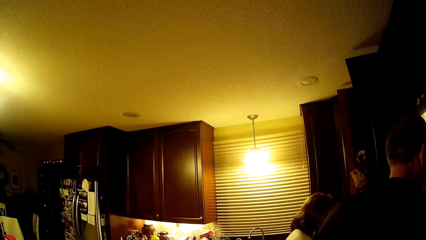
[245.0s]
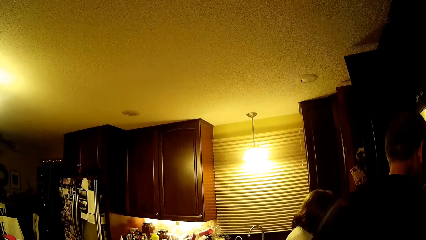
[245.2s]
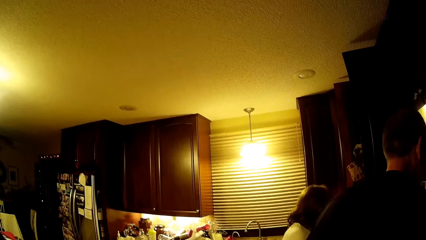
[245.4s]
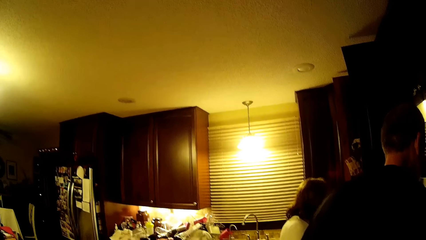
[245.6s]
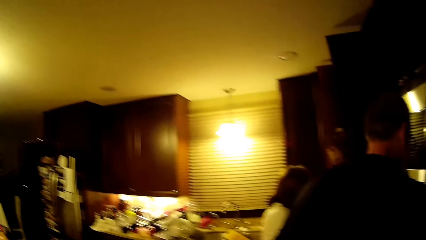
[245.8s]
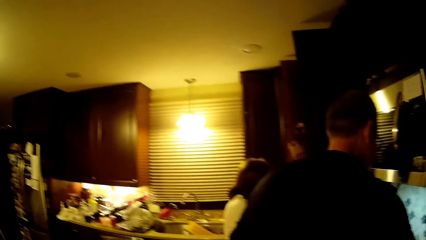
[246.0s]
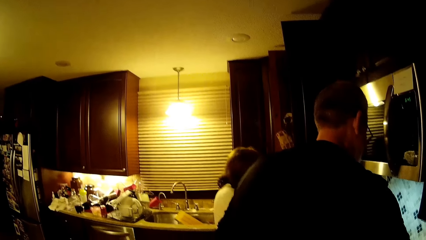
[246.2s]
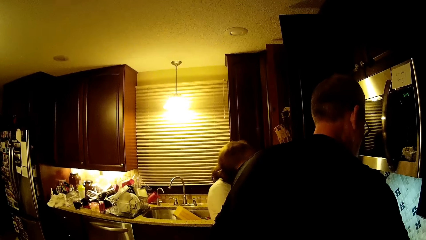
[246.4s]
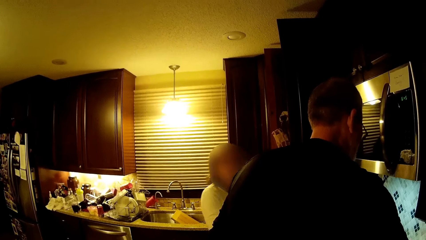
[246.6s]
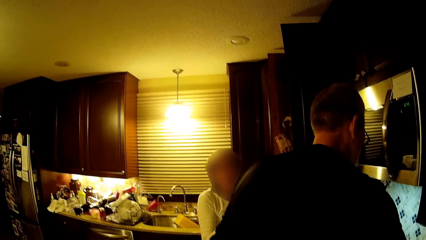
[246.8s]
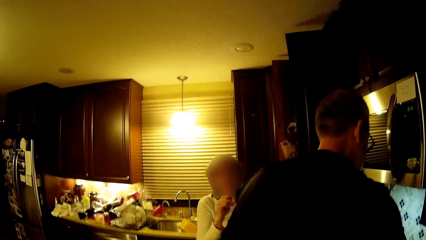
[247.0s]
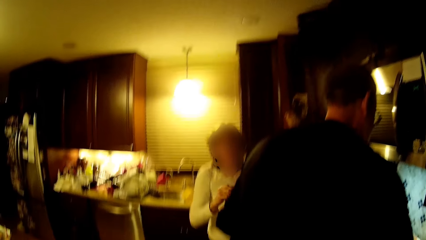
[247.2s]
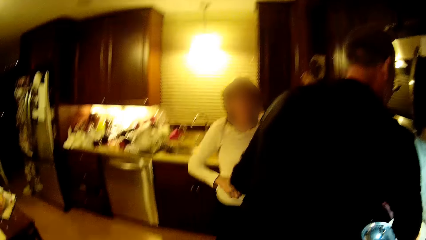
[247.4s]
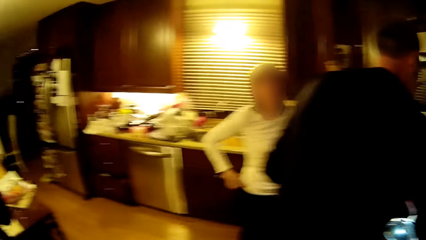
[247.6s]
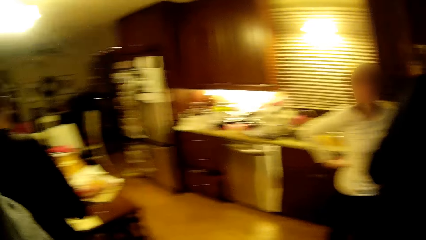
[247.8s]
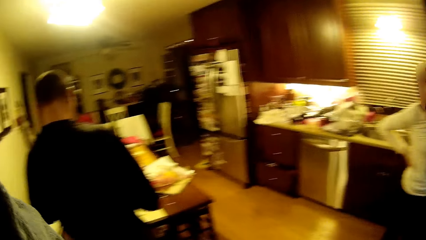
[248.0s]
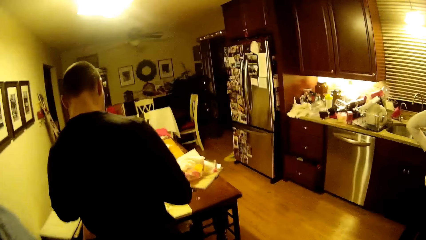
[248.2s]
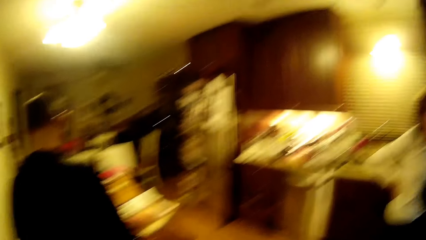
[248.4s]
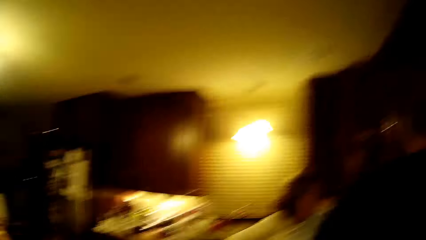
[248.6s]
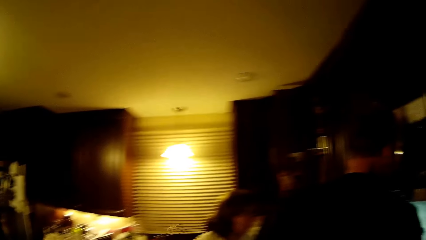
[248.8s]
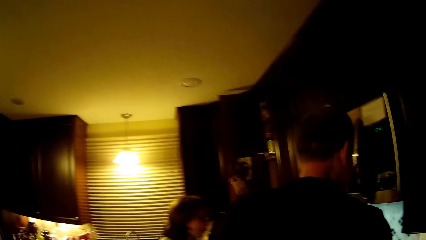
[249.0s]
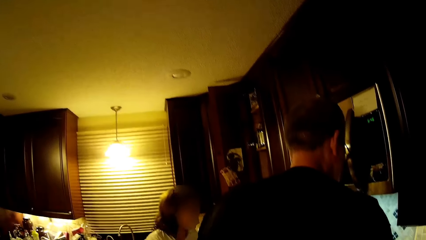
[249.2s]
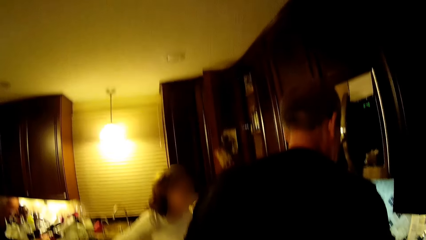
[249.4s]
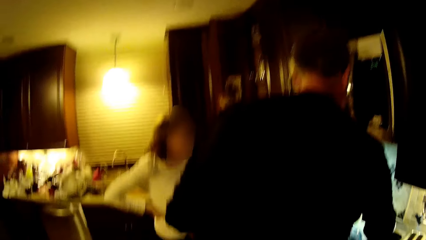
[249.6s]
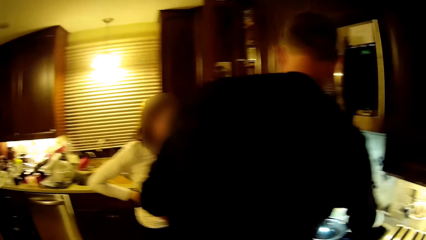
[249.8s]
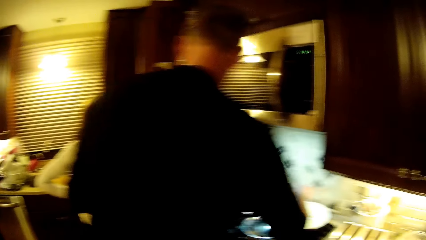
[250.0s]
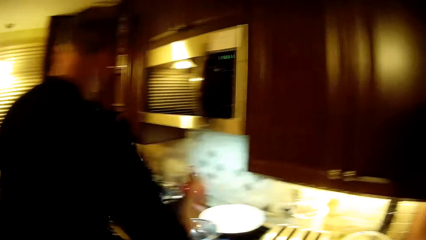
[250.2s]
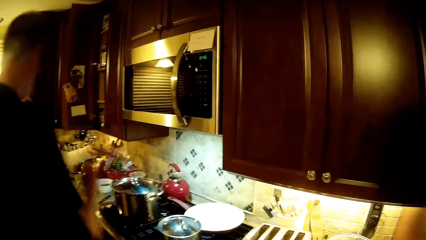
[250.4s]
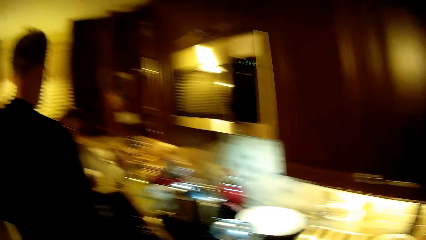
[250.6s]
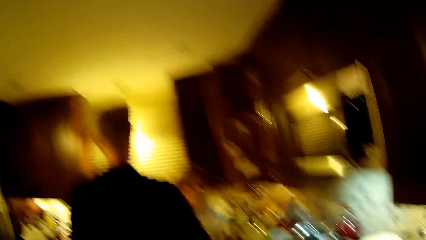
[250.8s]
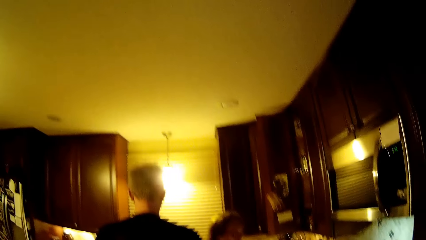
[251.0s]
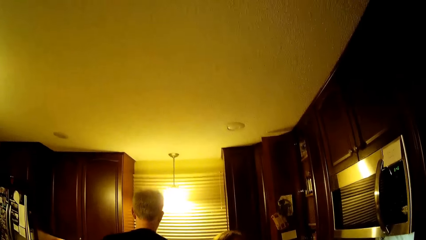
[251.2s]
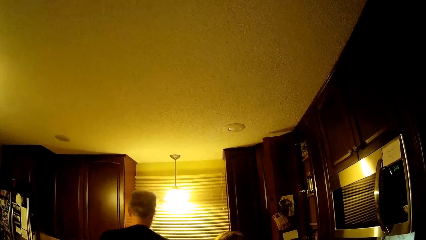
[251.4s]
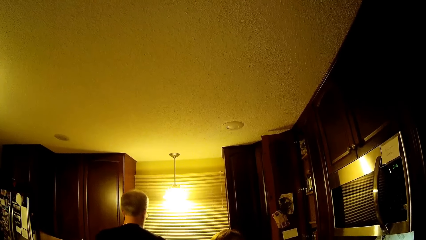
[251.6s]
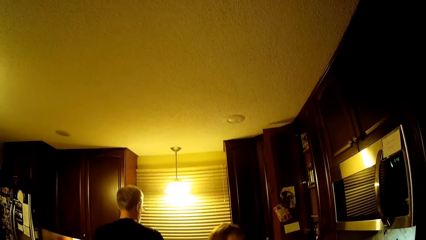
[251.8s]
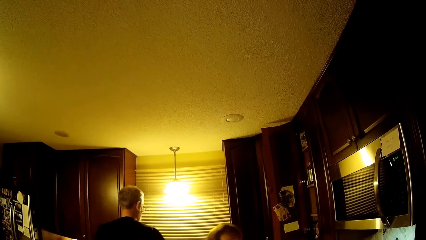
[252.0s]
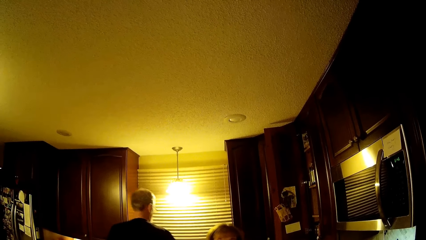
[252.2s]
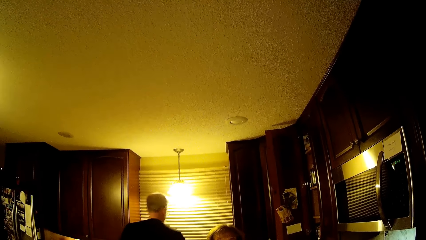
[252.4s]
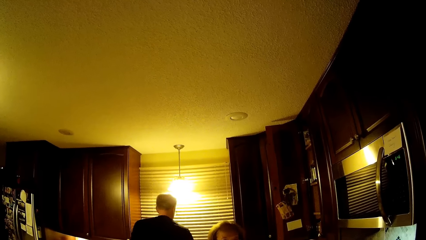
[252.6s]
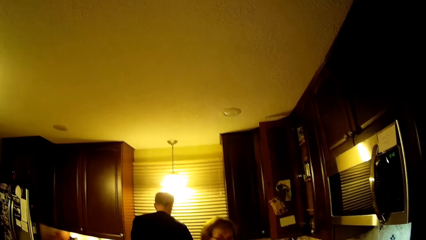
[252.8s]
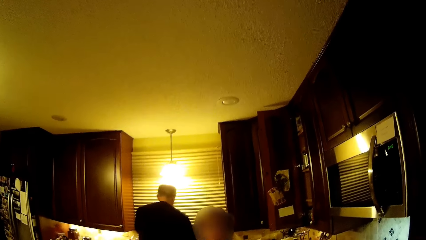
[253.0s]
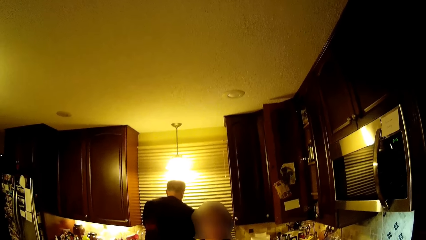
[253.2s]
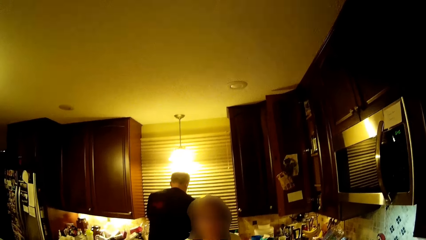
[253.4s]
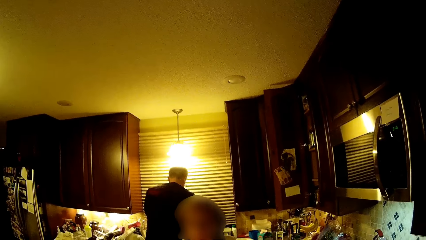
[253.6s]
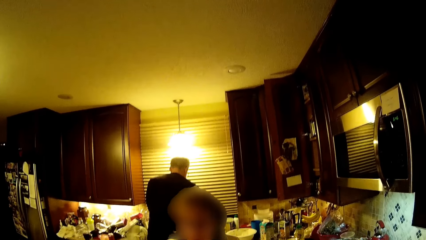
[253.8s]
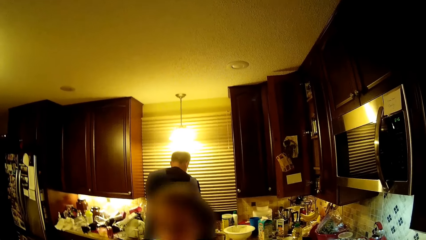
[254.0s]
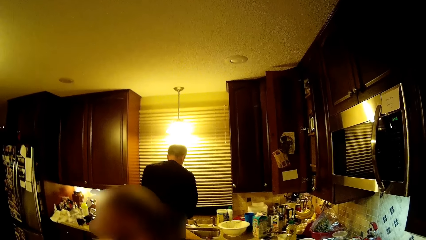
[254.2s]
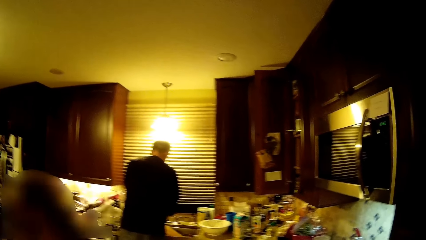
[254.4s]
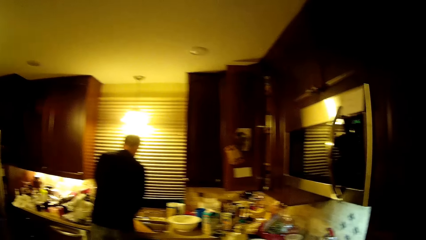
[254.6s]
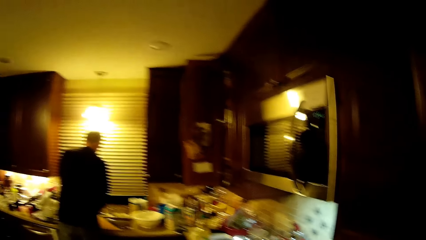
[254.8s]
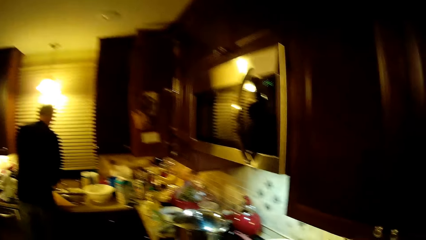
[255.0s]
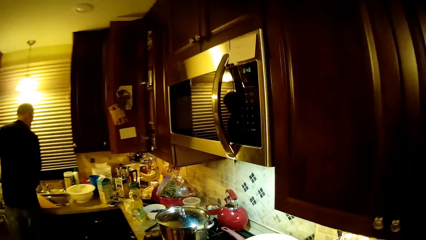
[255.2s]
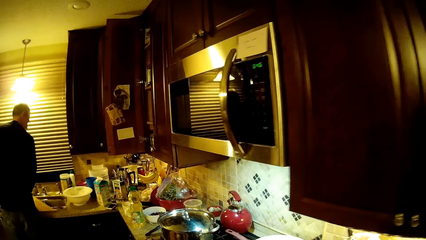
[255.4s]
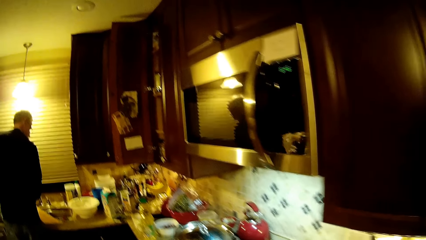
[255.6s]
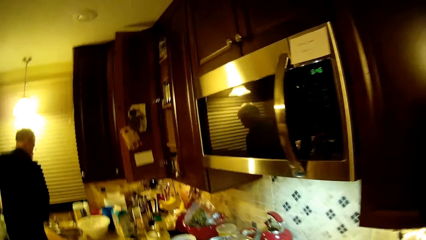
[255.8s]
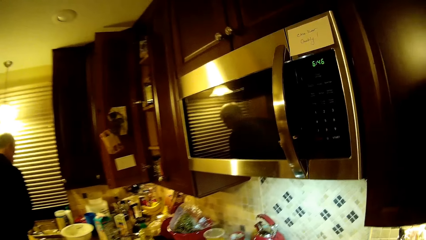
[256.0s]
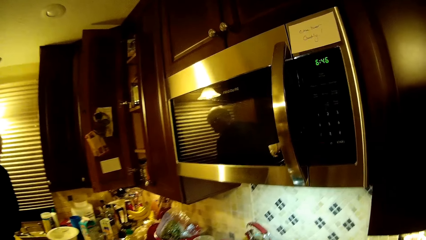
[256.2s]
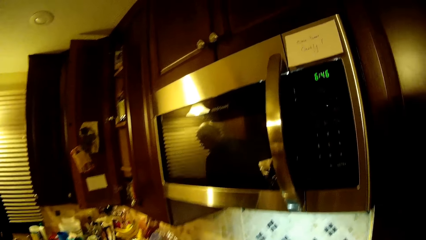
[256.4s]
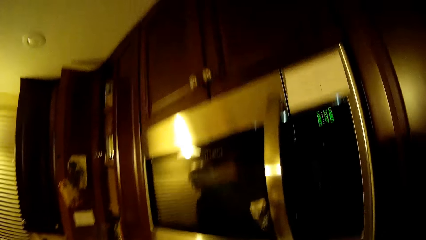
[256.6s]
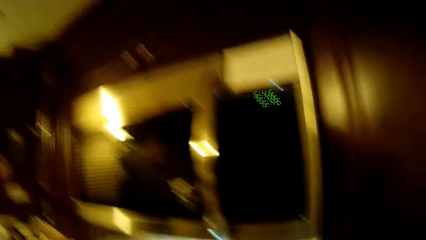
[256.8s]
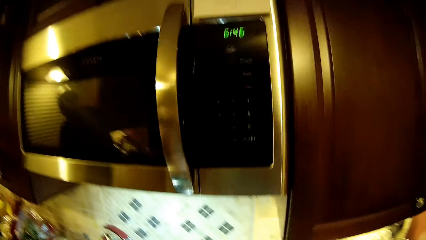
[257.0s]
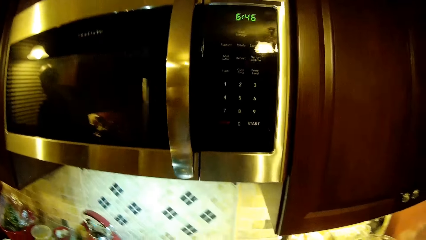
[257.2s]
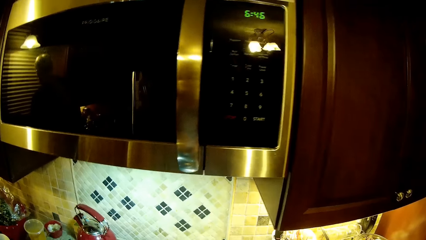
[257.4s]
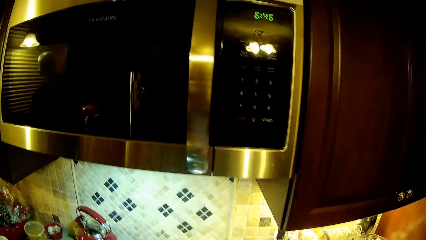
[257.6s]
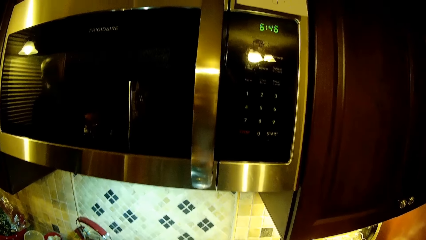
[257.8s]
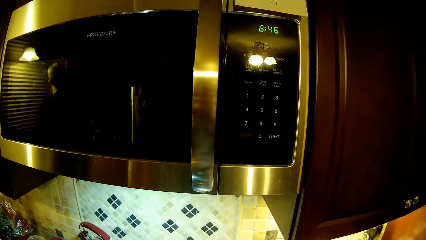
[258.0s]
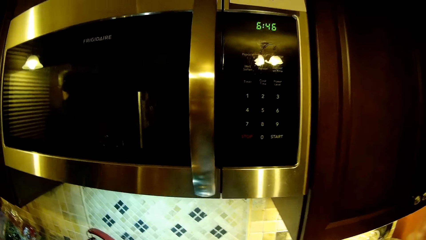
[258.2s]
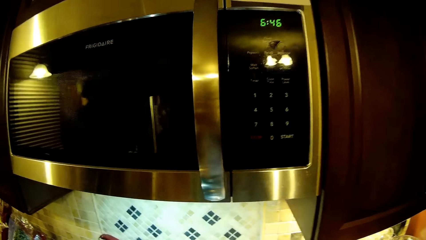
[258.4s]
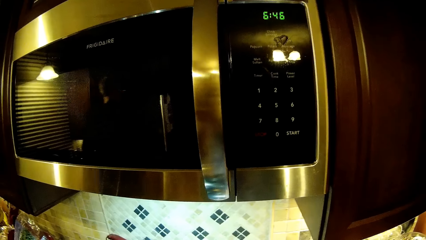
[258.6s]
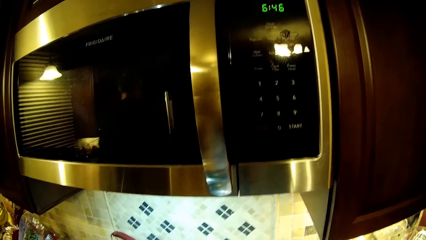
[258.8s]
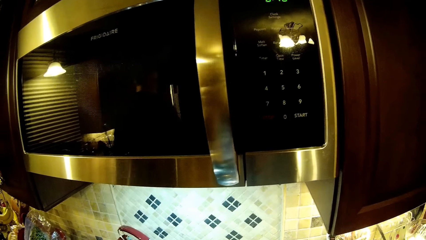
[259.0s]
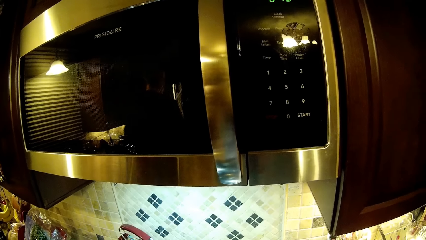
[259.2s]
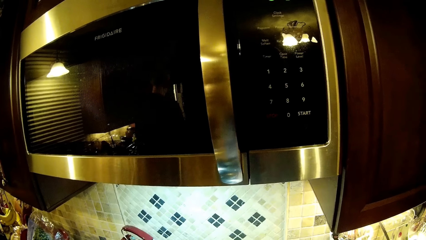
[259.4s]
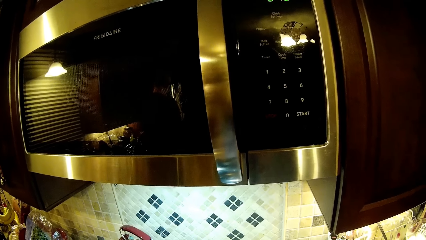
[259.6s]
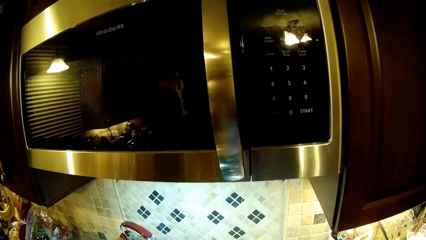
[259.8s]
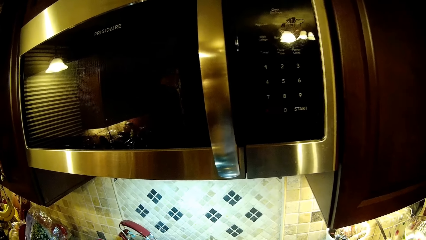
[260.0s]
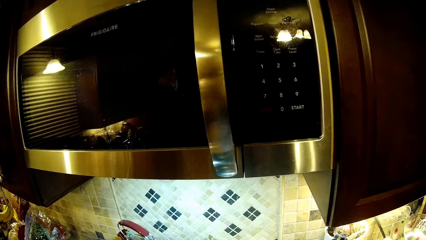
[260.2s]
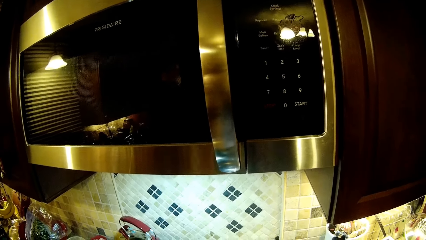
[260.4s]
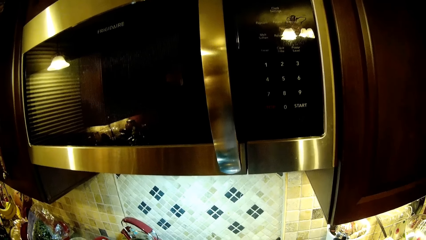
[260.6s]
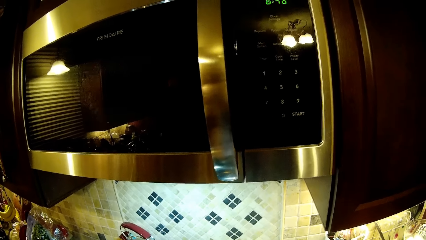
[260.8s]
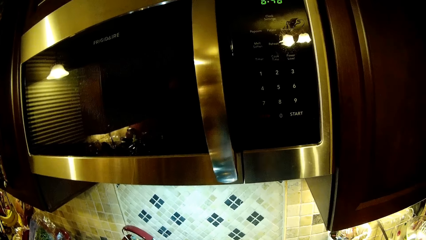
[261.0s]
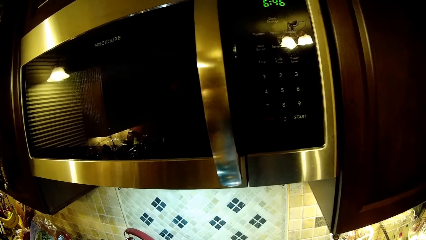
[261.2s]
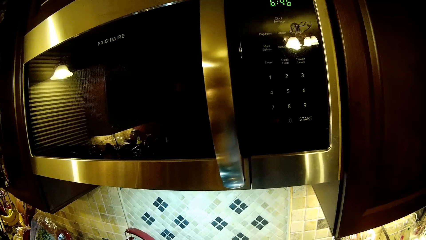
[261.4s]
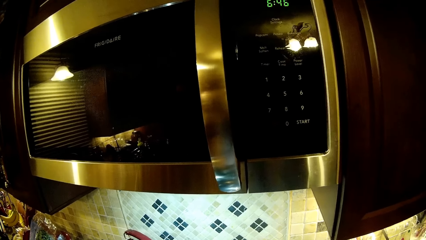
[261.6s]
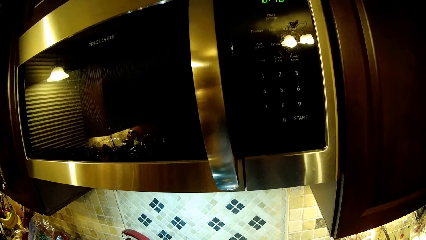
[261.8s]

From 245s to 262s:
The woman moves her hand and touches her waist. A man moves to the sink. The woman walks. The camera wearer looks at the microwave.
